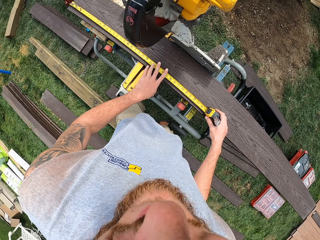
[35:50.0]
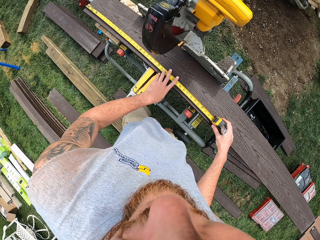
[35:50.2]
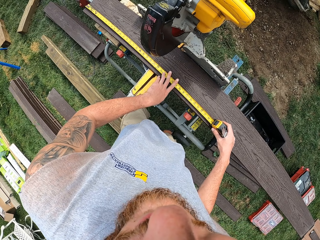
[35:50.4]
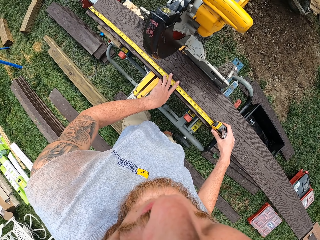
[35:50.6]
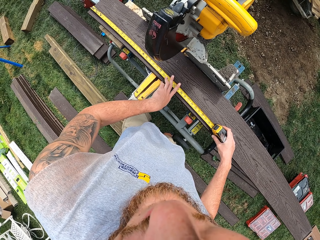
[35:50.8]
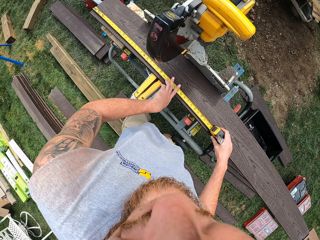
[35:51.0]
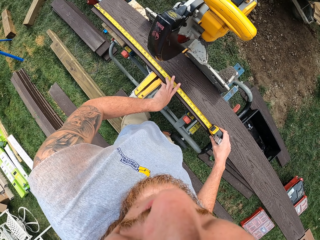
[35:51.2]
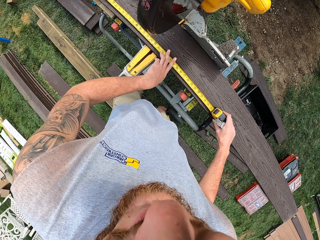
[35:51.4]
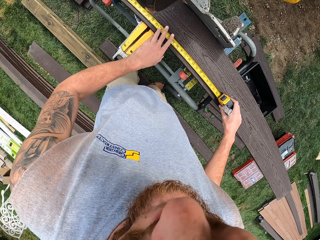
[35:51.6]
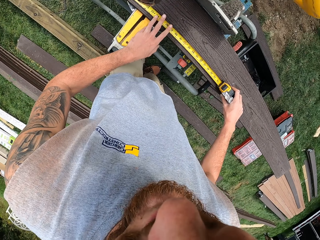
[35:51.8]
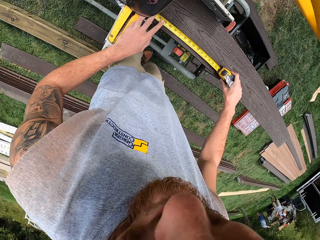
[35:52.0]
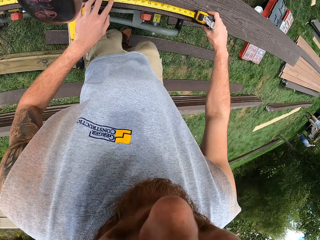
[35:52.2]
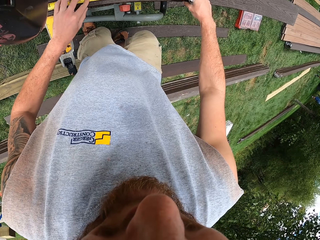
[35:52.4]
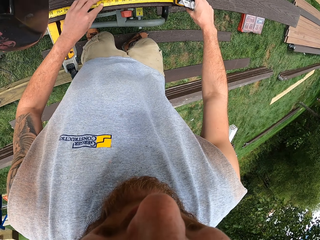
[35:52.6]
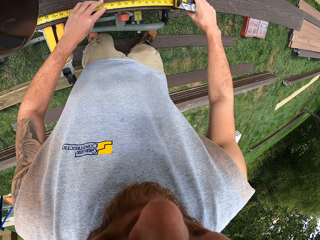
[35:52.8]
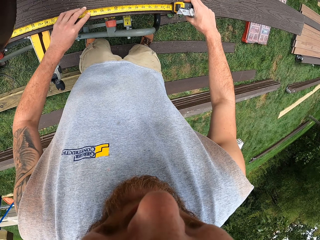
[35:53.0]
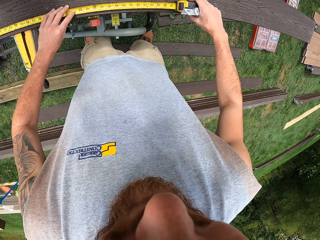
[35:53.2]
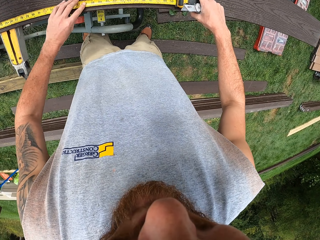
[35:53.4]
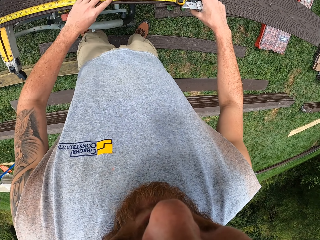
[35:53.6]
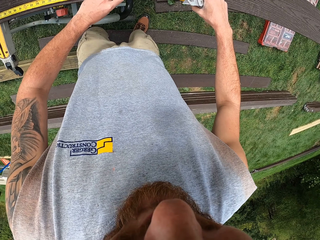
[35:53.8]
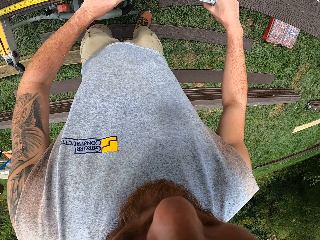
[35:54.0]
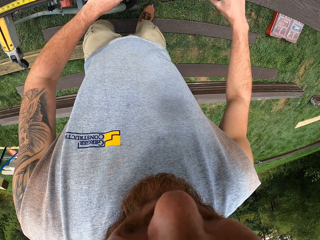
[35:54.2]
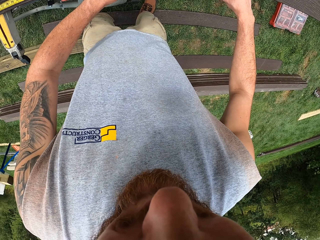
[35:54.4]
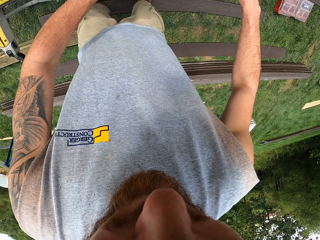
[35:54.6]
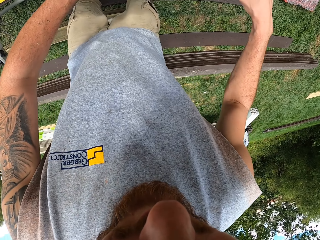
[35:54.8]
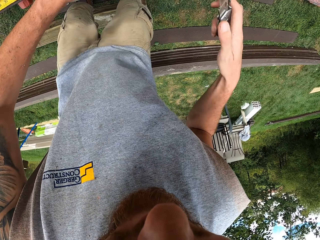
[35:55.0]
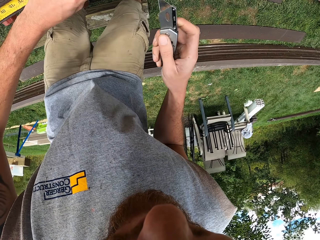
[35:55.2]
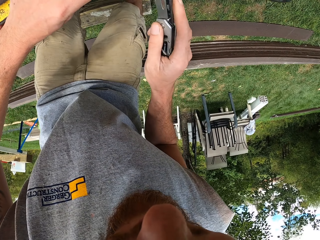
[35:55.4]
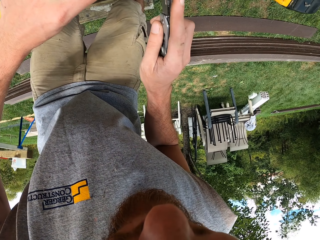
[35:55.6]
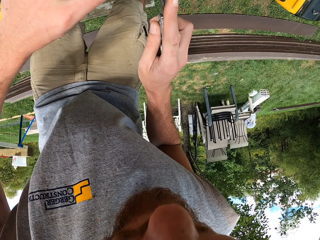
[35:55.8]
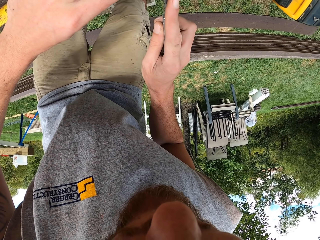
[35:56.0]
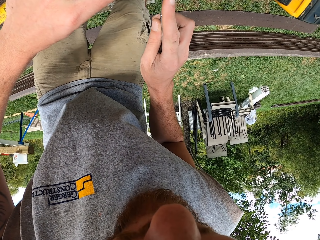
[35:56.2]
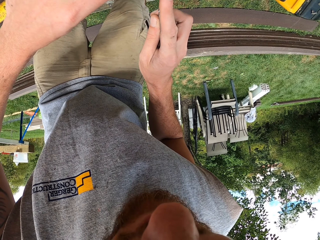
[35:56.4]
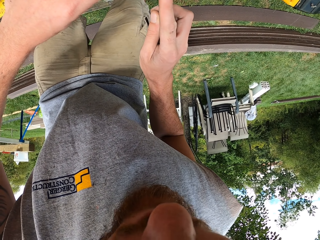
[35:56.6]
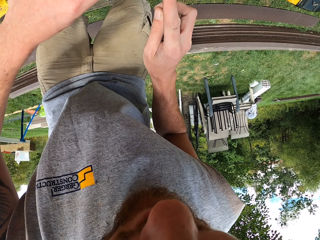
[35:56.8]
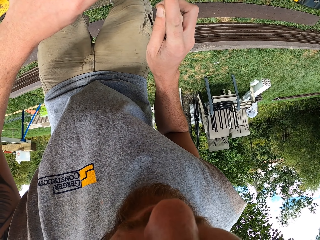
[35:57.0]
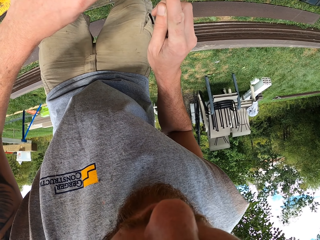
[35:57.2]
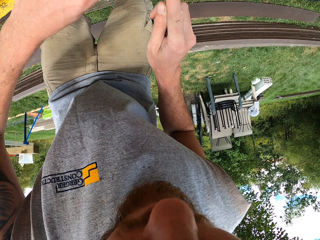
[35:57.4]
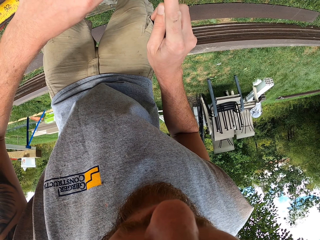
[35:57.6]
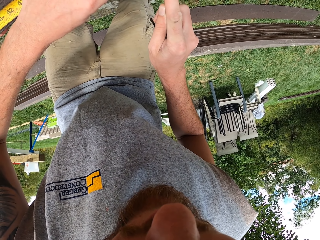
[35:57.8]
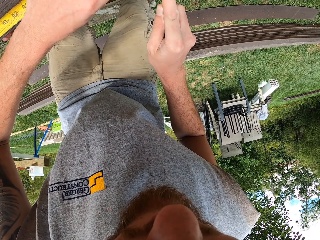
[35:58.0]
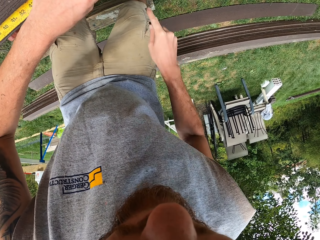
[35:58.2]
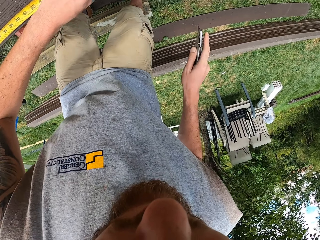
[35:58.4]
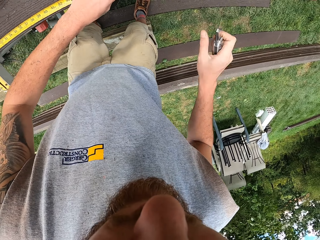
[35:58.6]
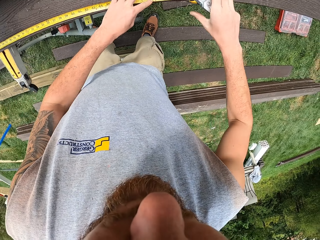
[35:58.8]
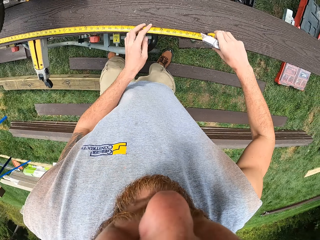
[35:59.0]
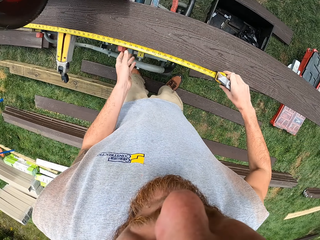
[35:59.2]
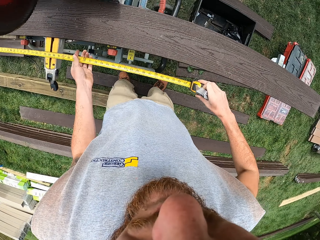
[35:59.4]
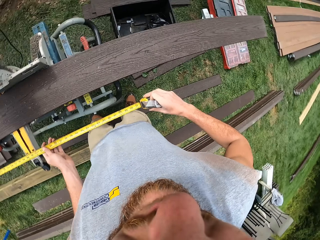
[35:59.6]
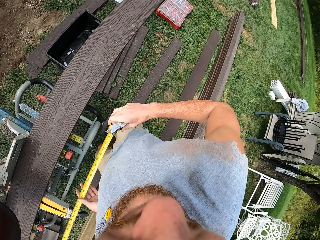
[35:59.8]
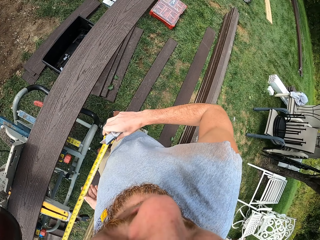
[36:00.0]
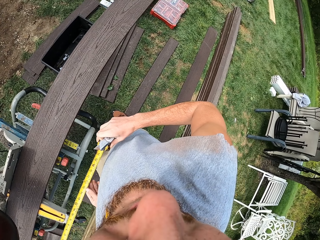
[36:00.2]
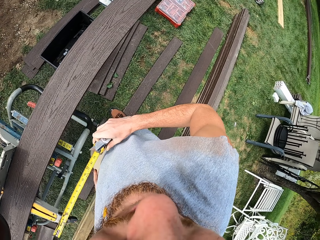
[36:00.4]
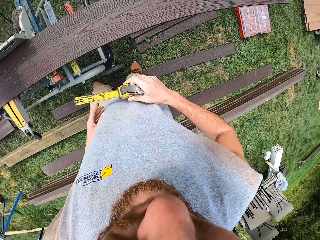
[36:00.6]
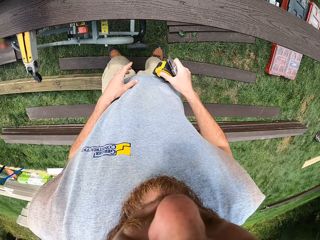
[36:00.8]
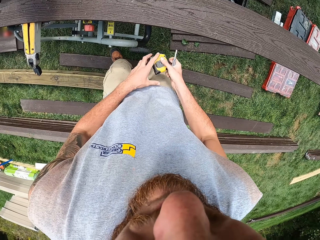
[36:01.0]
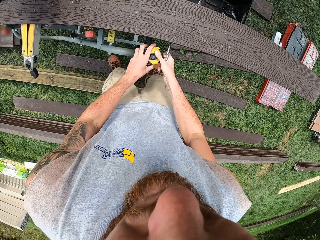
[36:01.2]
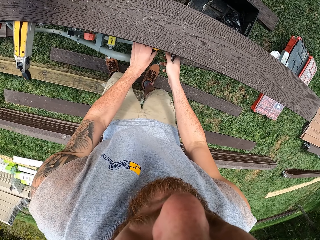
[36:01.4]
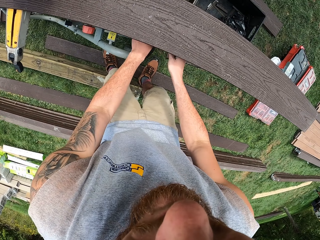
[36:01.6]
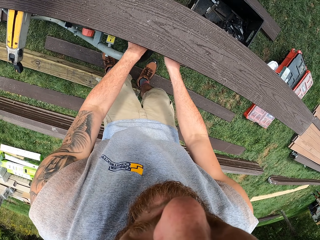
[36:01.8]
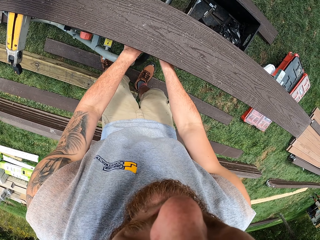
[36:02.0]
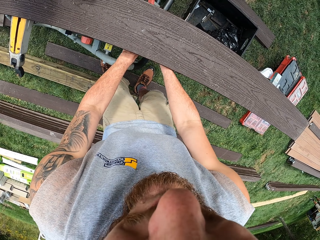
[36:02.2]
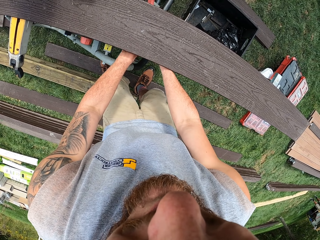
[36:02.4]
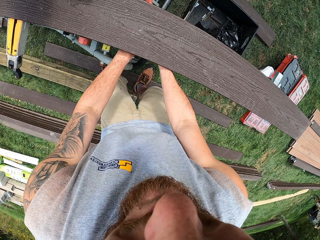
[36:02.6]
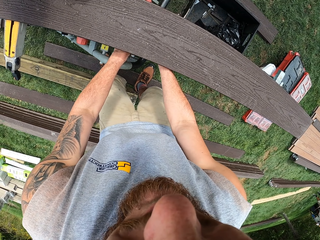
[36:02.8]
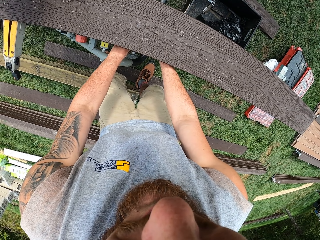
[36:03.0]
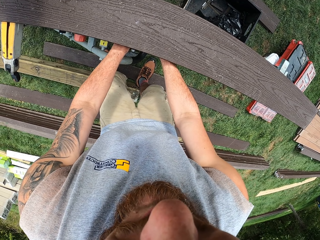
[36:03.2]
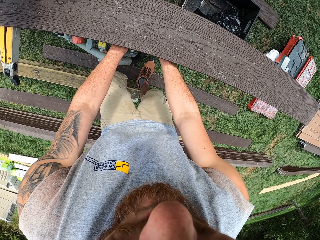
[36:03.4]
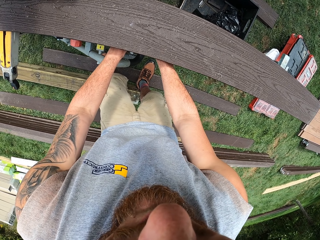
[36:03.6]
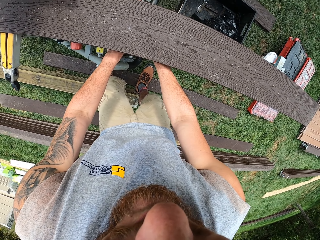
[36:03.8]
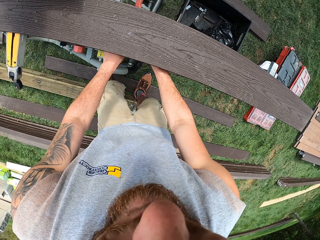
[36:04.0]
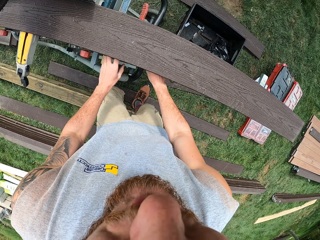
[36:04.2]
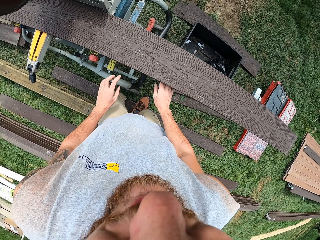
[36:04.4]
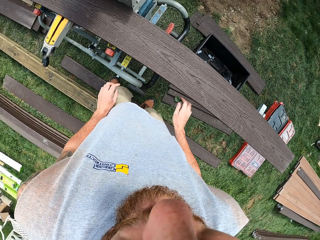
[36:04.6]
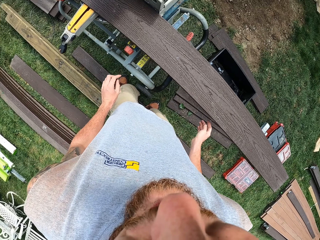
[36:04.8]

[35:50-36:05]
The camera wearer talks to people. They measure the wood. They cut the wood with a putty knife. They take the tape measure. They put the blade in the tape measure. They put down the tape measure. They put down the putty knife.

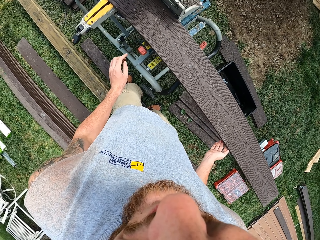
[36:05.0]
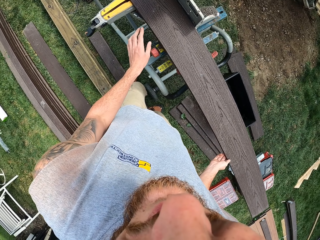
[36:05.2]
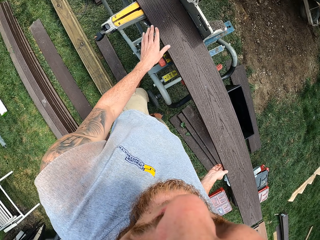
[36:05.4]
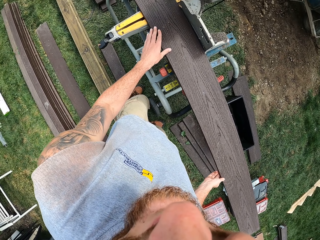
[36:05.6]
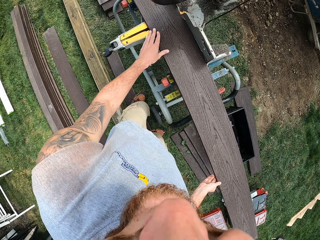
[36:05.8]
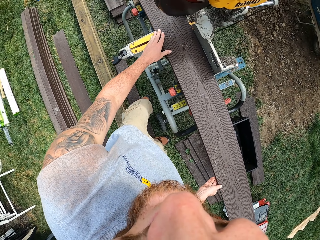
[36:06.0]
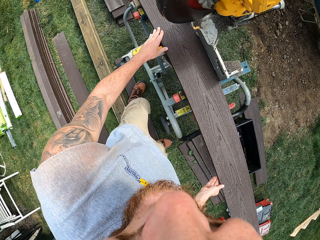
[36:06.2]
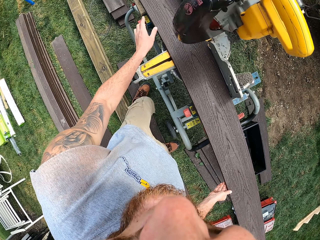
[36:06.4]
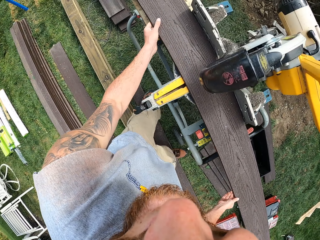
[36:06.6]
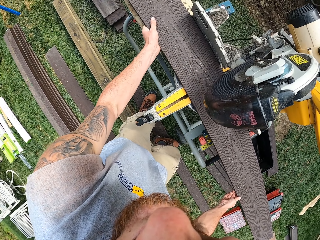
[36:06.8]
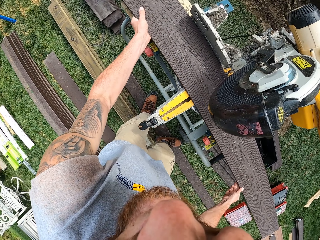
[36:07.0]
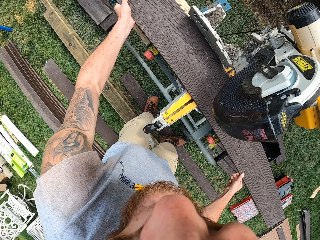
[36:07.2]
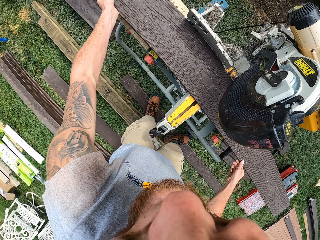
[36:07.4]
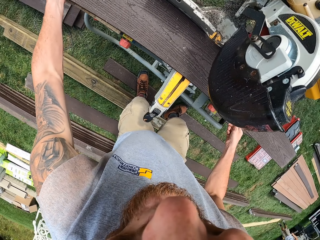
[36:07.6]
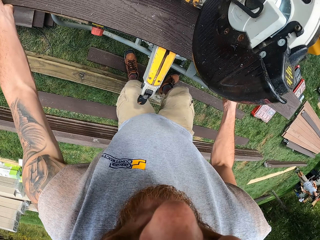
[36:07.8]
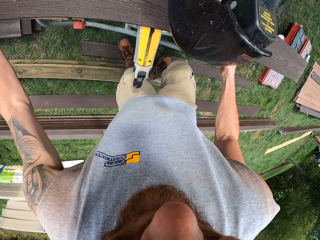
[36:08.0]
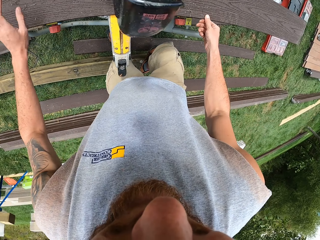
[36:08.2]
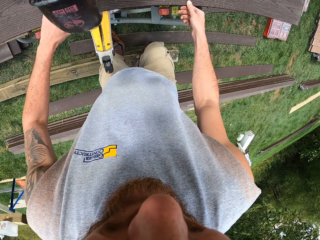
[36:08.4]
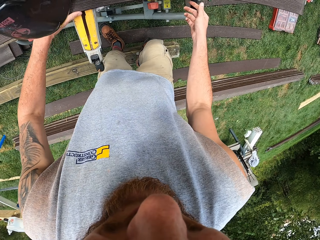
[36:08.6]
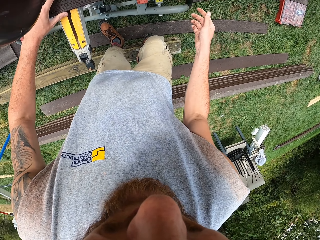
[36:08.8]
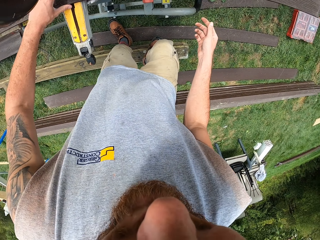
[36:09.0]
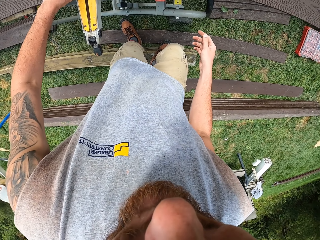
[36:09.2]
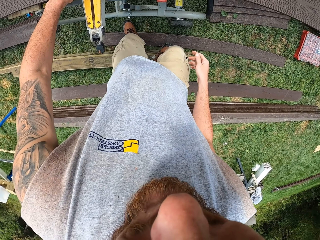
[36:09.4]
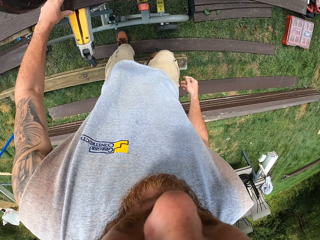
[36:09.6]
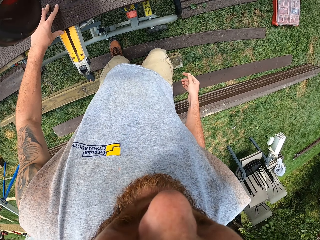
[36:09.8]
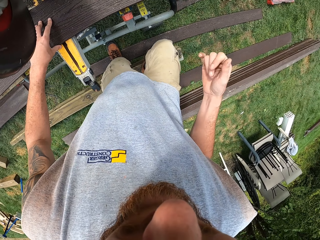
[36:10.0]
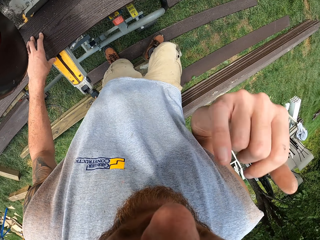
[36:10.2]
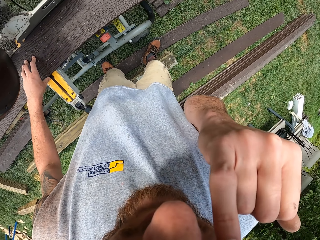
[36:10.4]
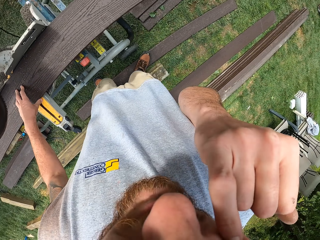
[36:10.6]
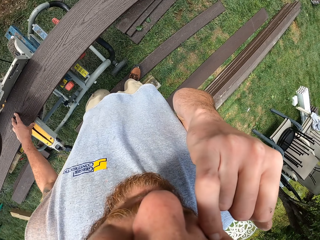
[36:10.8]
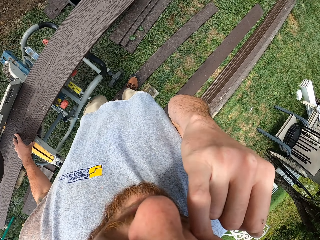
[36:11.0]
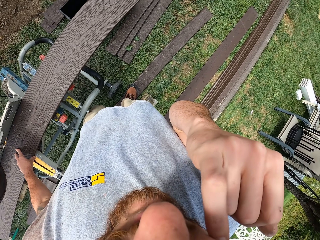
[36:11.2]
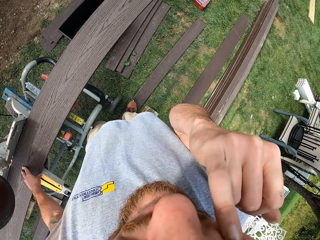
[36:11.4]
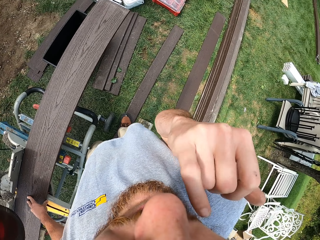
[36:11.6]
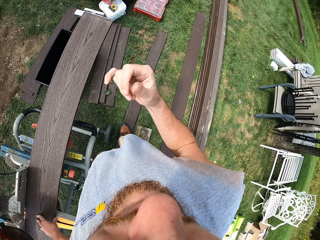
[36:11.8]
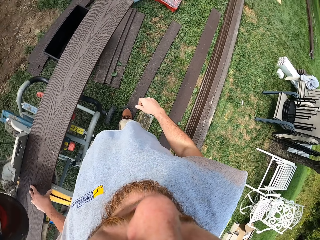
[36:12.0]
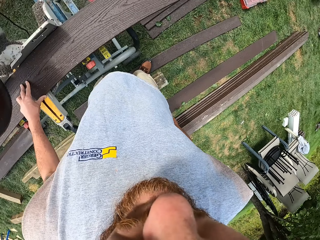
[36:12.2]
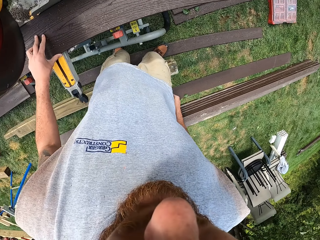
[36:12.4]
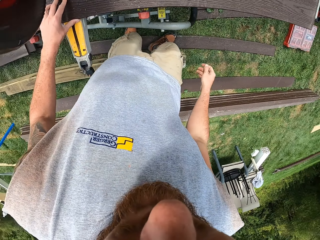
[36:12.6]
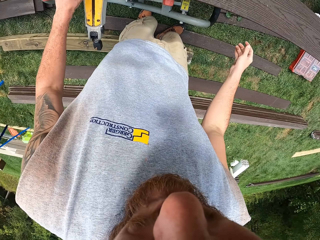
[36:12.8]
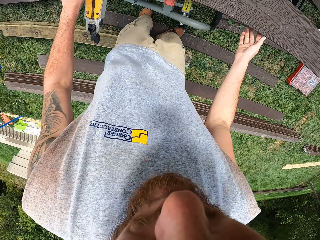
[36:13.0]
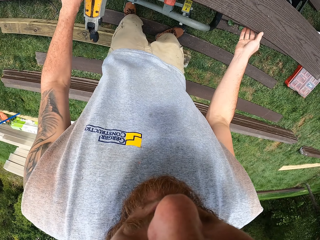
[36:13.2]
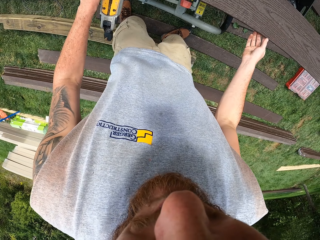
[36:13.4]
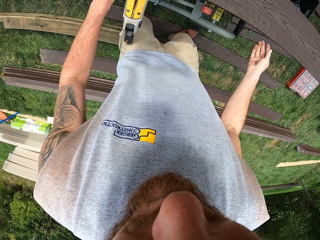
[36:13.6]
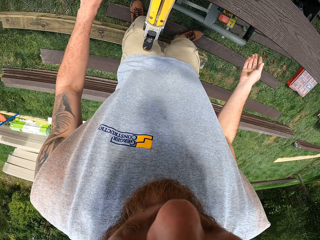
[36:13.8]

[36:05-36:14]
The camera wearer moves the wood on a wood cutter. They scratch a face with a finger. They lift up the hand. They put the hand down.
